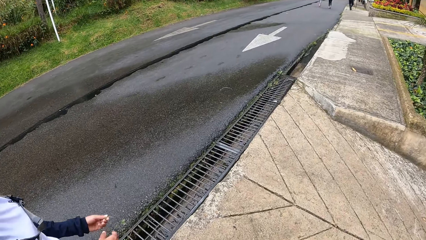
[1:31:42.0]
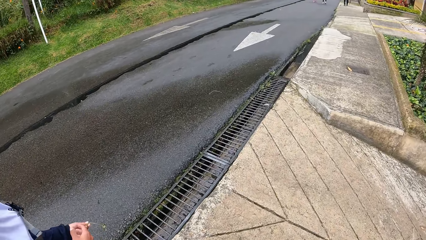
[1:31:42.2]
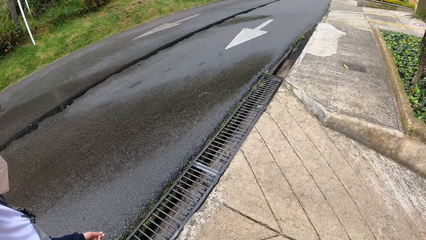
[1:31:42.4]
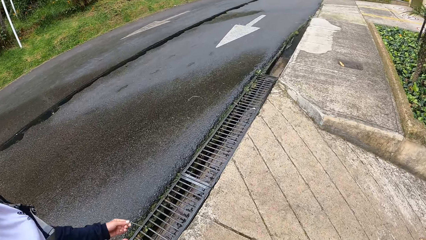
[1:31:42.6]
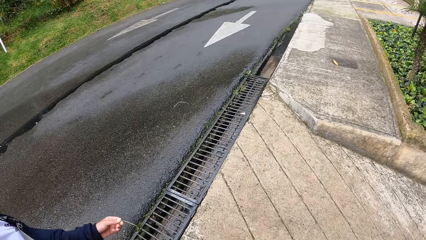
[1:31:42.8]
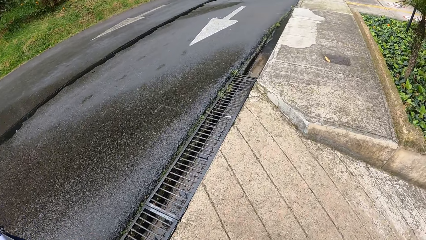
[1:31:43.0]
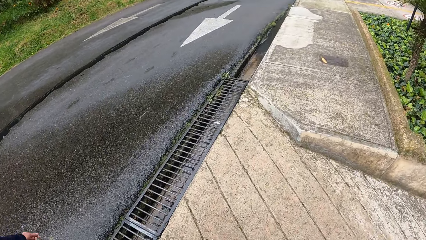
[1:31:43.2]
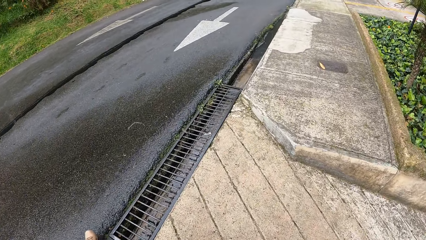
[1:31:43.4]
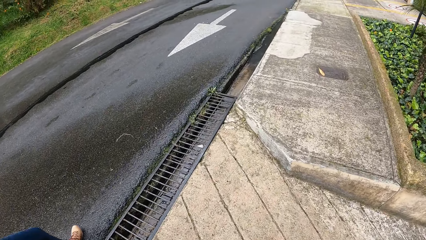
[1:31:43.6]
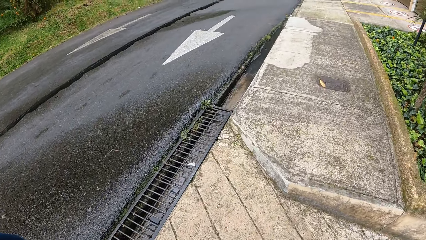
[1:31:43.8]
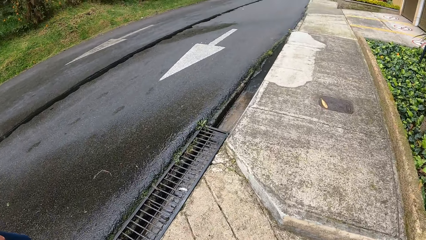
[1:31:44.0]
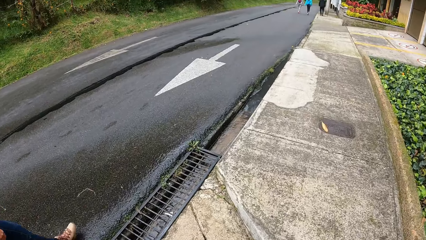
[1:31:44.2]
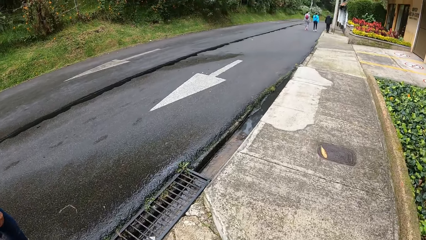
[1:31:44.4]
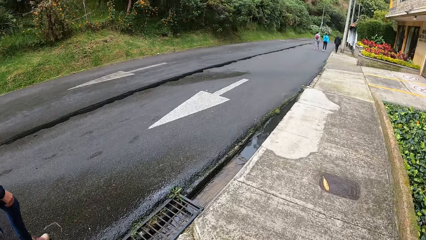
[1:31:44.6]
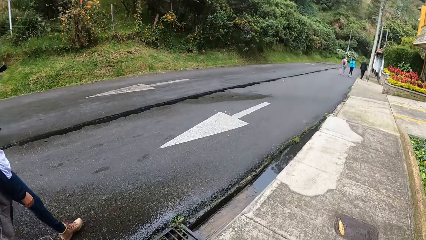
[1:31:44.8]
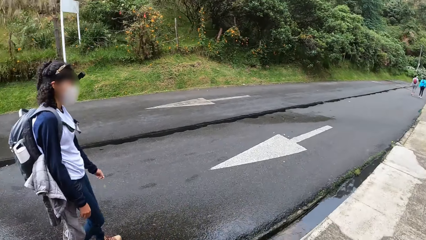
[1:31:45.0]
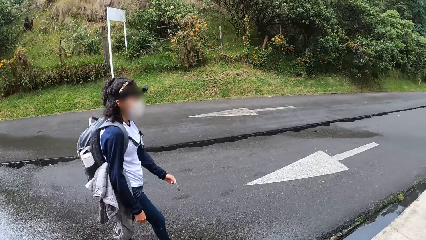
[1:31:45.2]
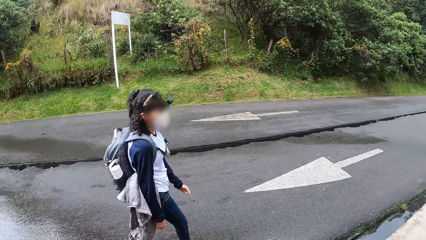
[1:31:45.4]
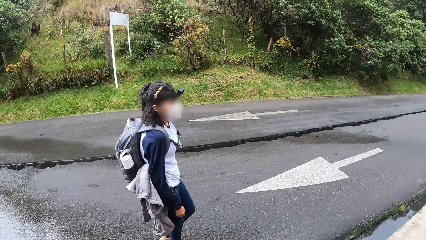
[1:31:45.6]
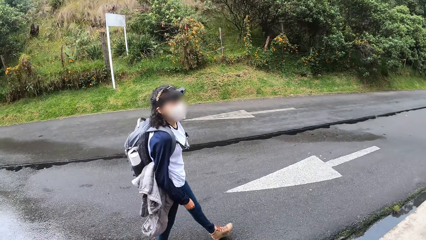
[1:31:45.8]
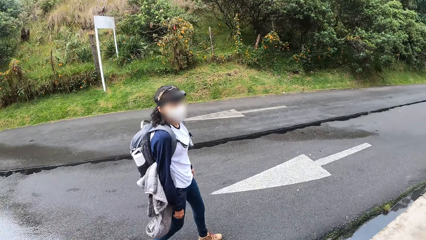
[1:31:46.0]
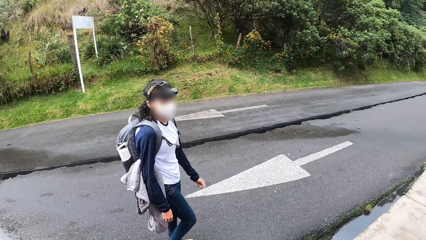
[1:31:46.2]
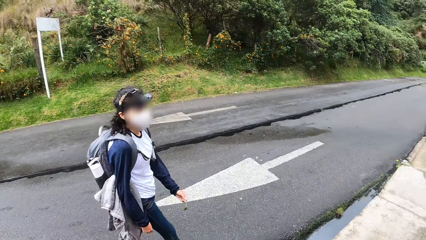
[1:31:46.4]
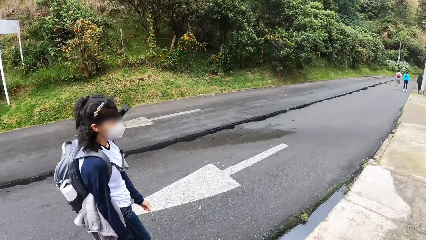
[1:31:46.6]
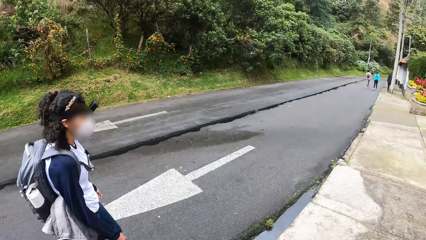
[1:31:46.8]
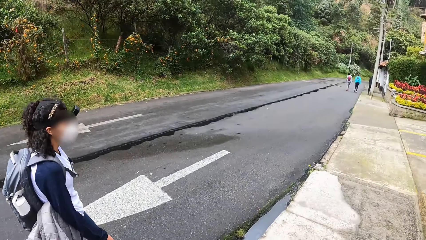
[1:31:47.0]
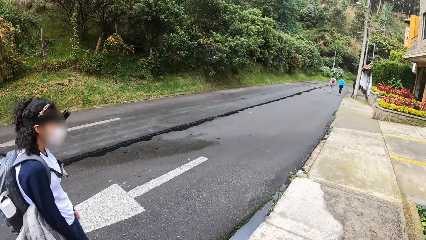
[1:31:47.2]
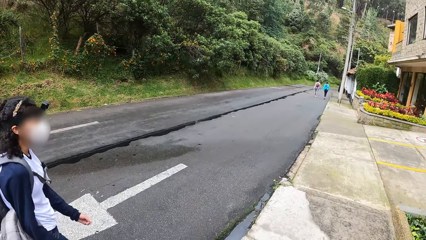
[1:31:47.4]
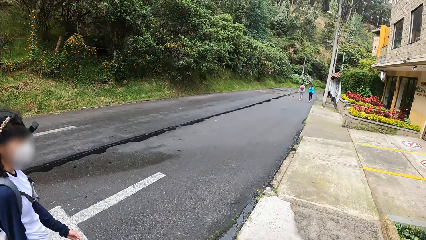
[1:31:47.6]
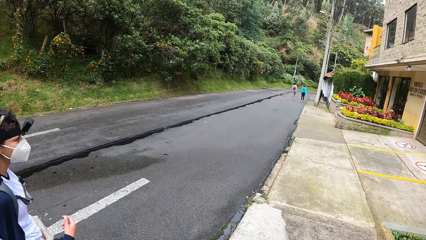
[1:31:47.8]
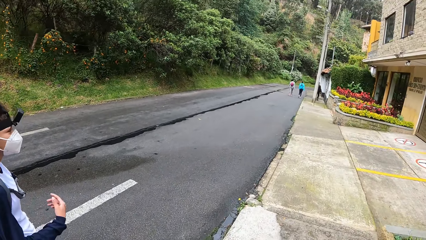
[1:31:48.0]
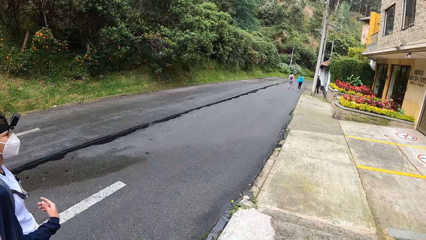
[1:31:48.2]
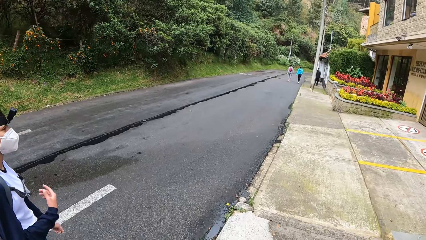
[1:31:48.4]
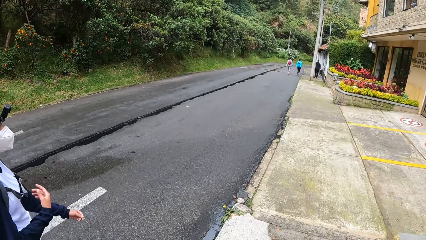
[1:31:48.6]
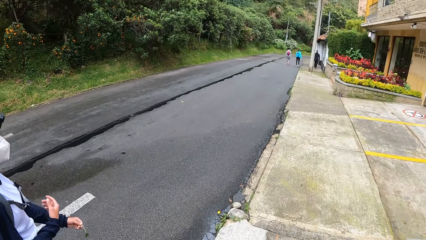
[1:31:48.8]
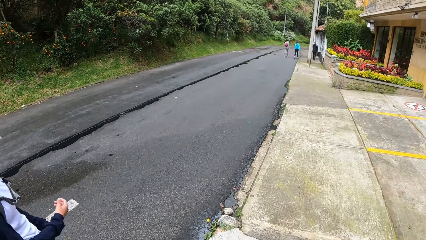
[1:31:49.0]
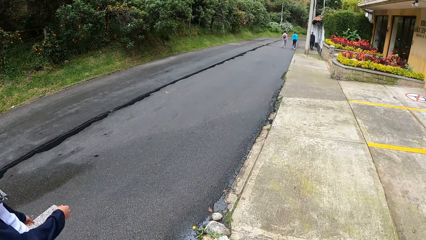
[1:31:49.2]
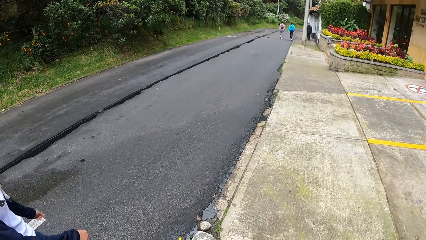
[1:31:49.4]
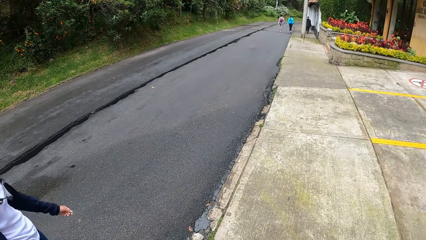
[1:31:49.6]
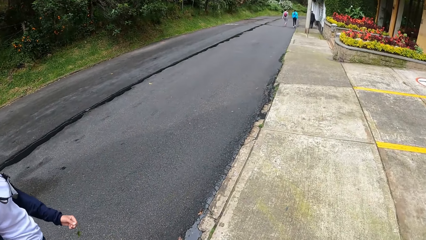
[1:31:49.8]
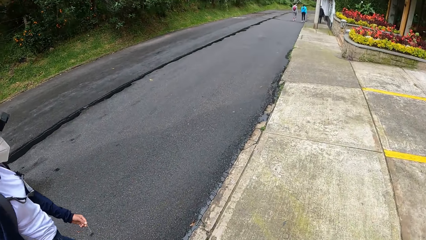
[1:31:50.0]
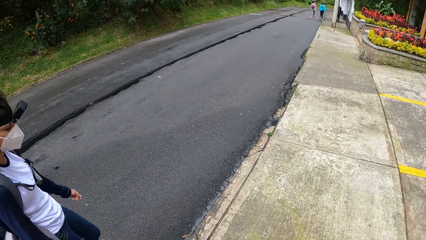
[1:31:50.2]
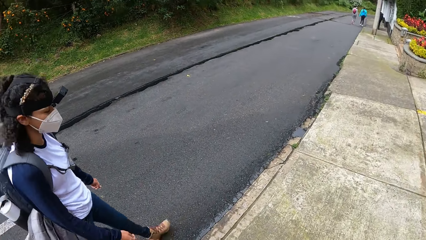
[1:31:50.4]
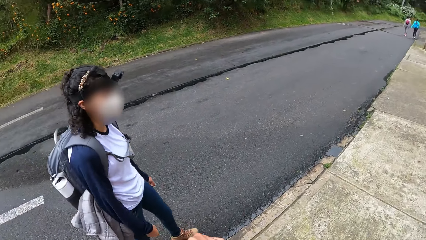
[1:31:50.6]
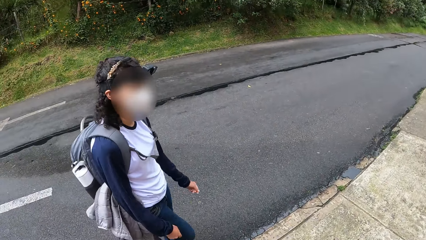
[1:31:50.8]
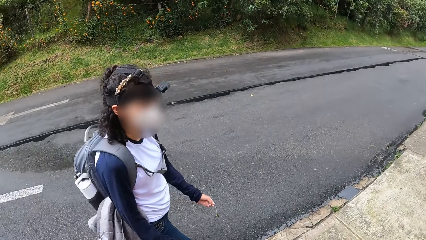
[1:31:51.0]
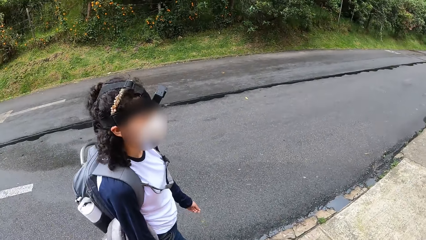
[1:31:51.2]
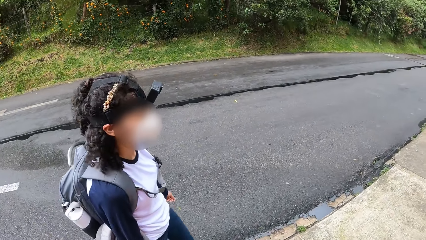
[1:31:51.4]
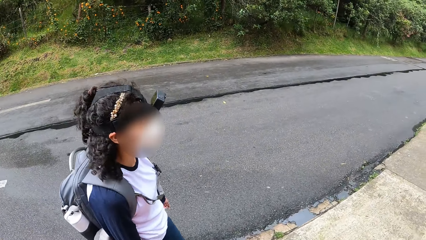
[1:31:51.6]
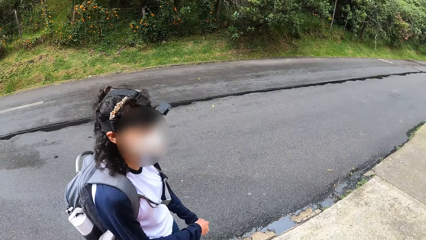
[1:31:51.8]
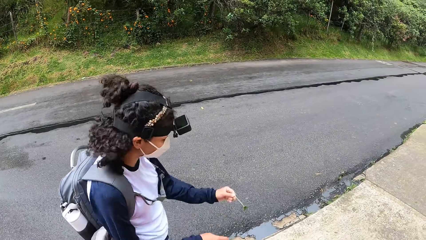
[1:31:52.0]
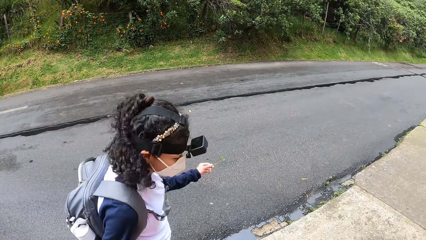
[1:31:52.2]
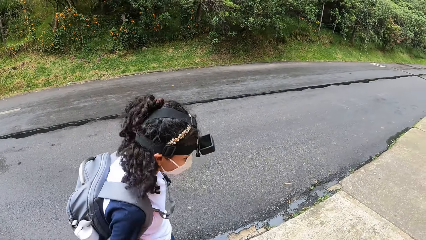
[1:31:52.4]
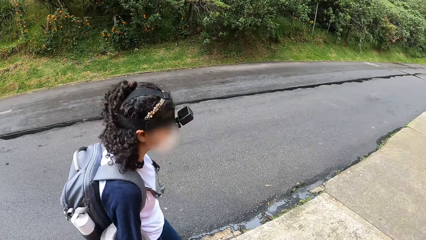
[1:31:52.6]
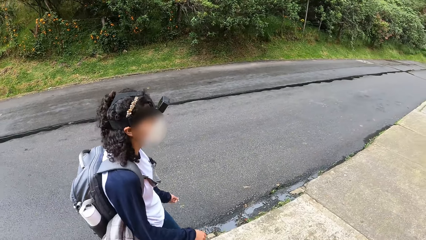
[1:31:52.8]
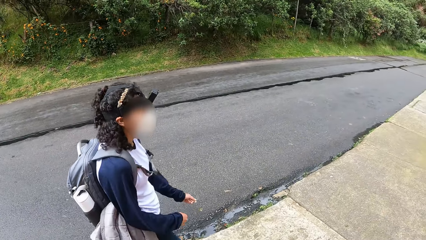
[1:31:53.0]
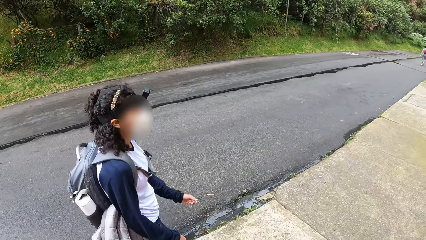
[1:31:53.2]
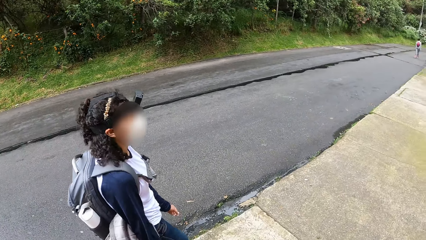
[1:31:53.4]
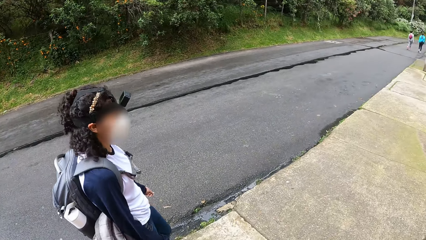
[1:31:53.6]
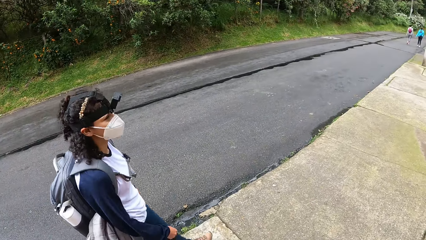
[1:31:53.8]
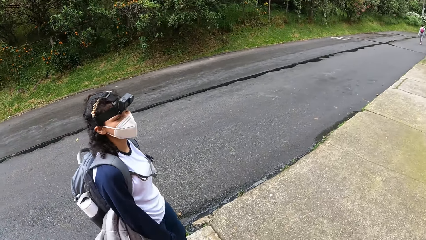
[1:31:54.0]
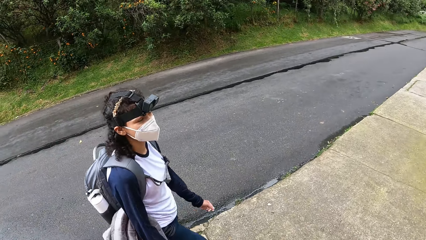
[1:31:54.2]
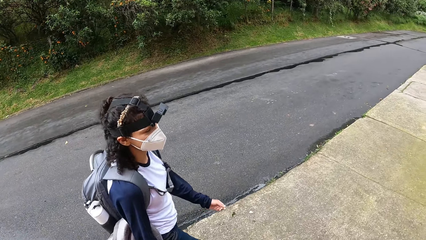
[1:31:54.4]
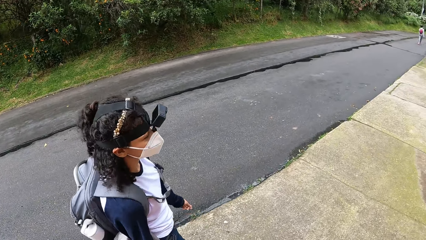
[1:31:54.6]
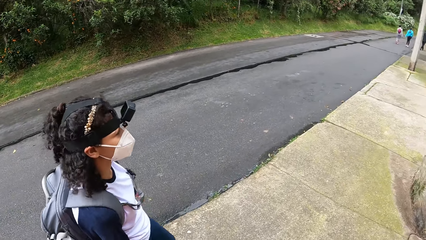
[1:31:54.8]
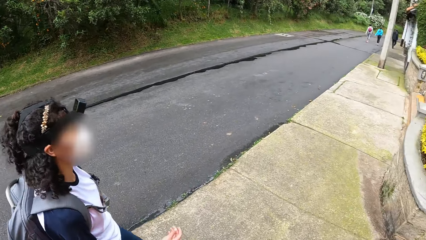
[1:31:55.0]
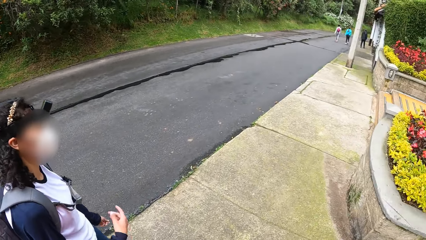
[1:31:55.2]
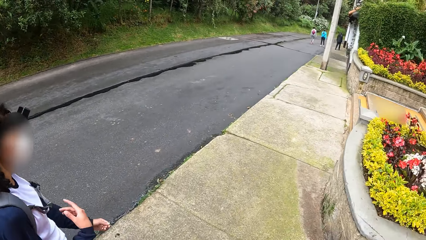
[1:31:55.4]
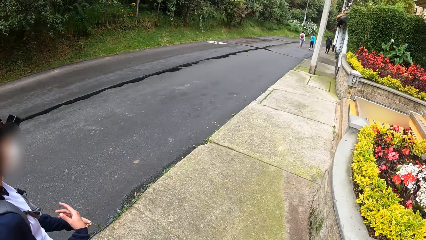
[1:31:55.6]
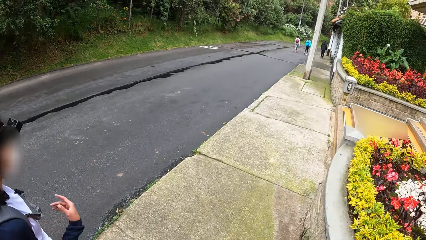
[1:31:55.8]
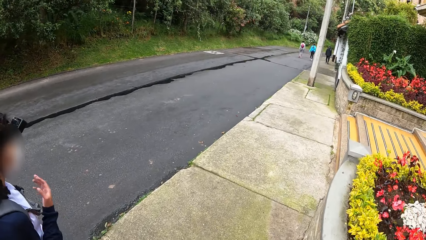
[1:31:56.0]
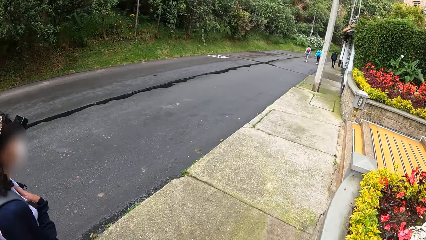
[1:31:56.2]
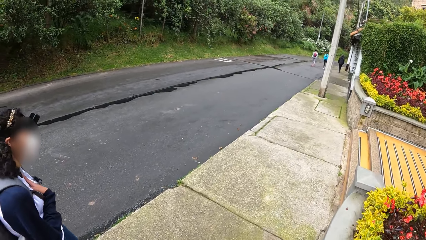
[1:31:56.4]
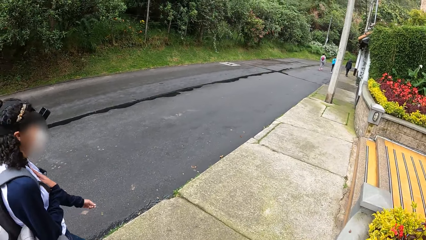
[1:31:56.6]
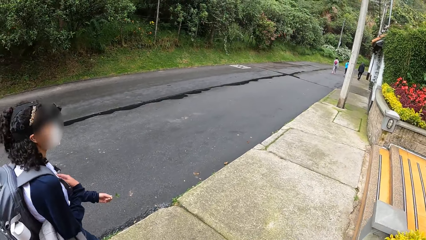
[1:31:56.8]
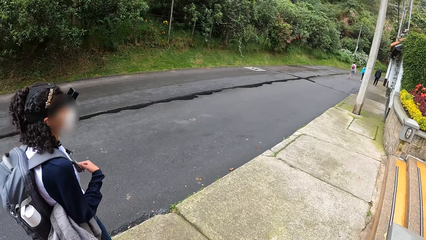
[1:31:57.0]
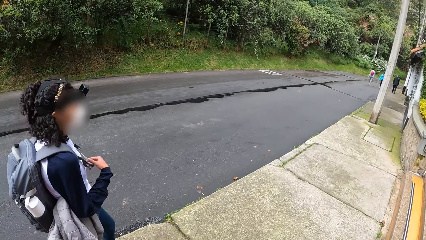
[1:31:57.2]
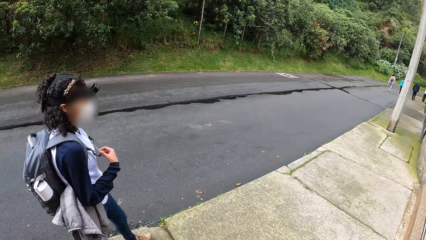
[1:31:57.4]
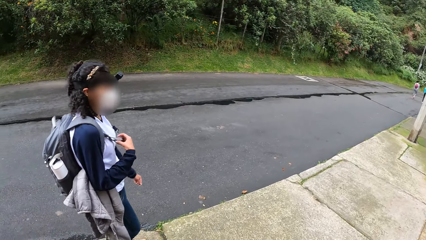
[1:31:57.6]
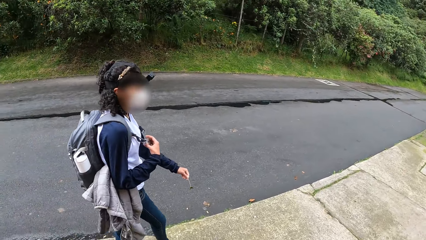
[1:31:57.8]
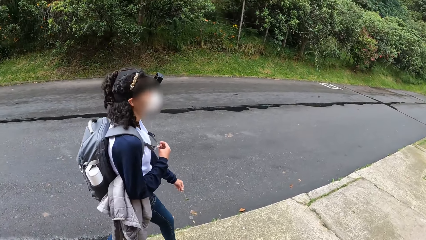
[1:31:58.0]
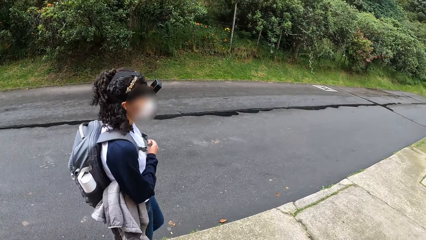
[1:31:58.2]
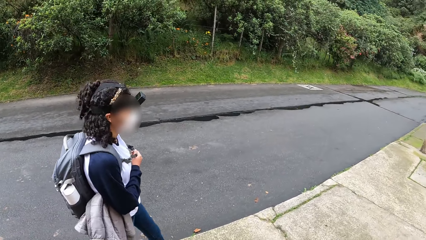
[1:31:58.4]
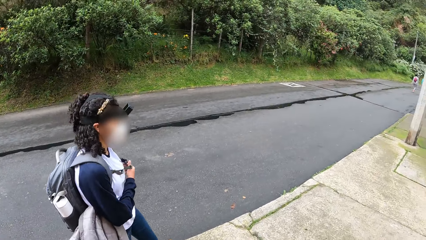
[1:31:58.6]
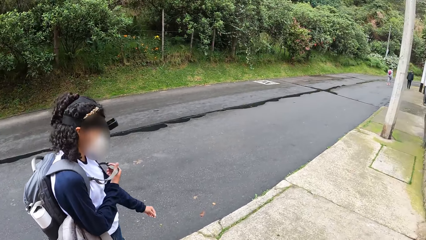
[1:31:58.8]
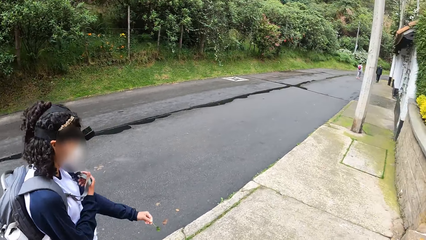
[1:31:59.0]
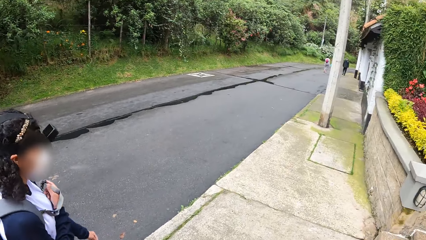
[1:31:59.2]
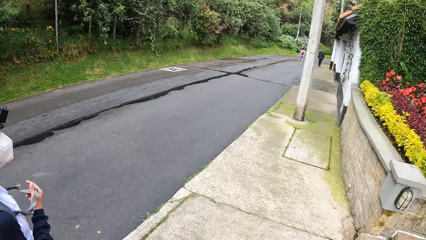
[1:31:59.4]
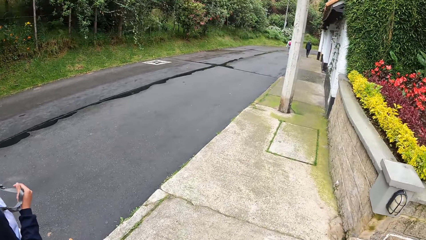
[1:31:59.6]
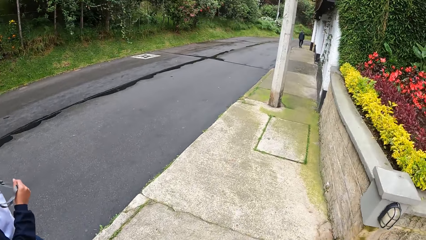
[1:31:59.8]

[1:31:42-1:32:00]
The camera wearer looks down. They look around. They look down. The woman interacts with the camera wearer. The camera wearer looks ahead. The woman places her right hand on her chest. She holds the strap of a backpack at her back with her right hand. The woman interacts with the camera wearer.
